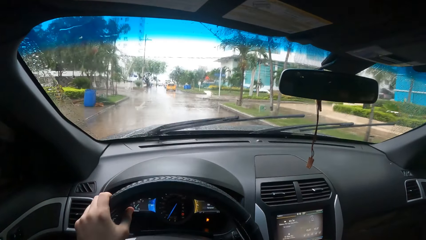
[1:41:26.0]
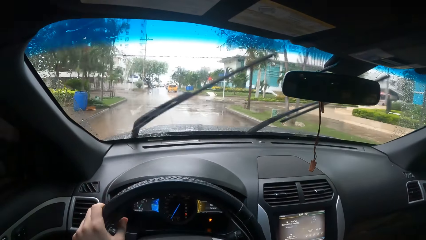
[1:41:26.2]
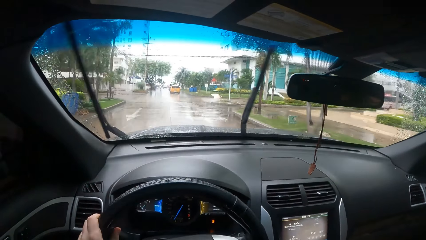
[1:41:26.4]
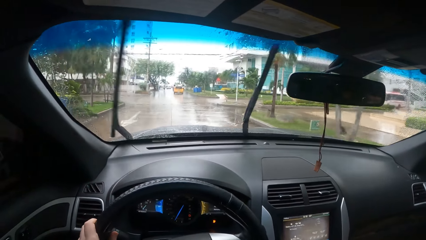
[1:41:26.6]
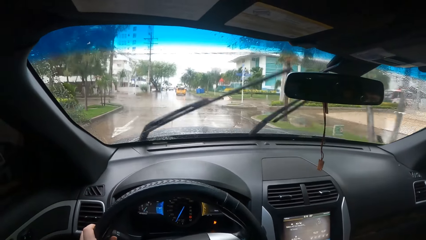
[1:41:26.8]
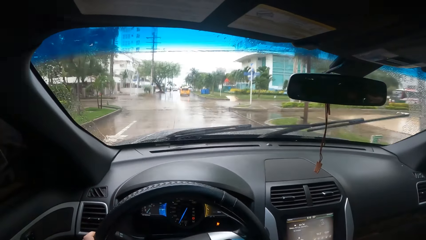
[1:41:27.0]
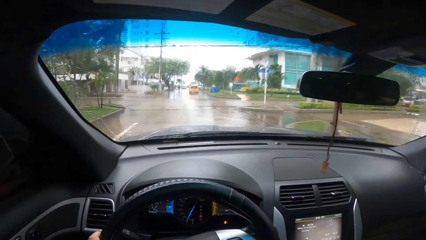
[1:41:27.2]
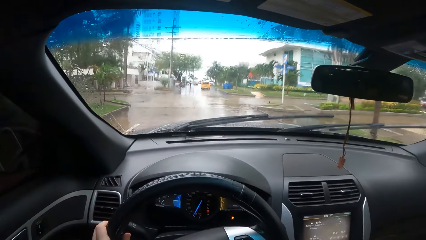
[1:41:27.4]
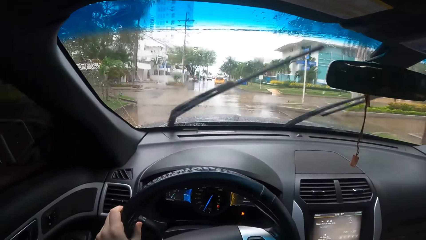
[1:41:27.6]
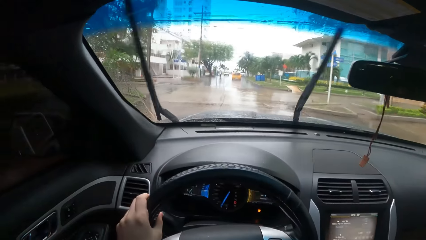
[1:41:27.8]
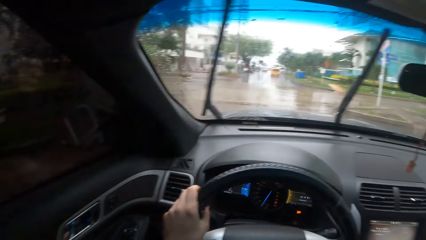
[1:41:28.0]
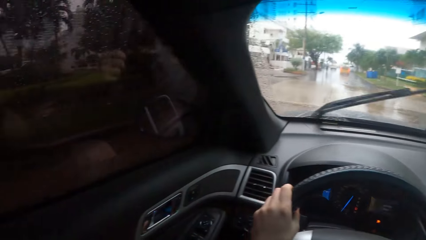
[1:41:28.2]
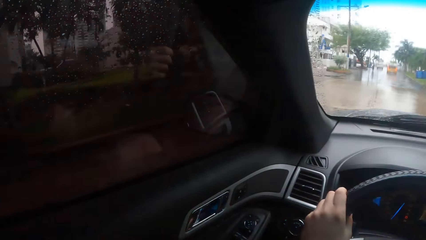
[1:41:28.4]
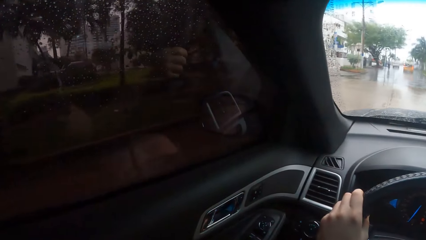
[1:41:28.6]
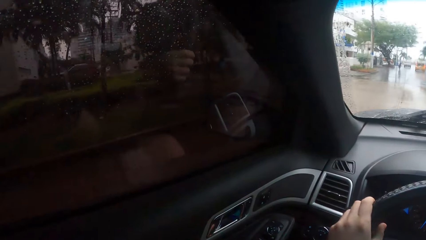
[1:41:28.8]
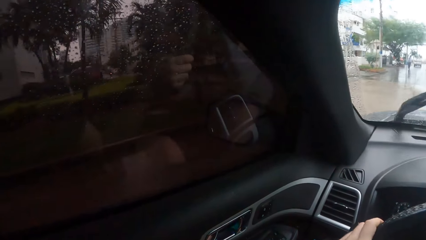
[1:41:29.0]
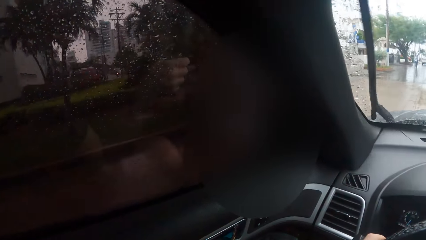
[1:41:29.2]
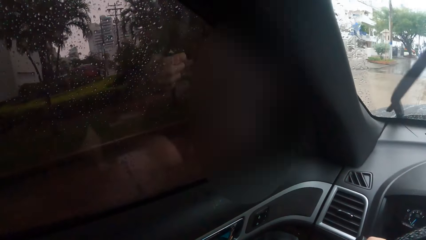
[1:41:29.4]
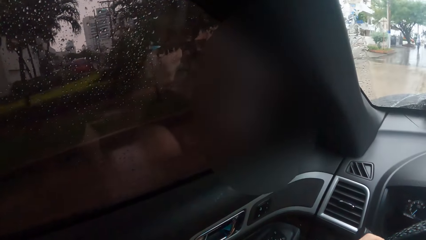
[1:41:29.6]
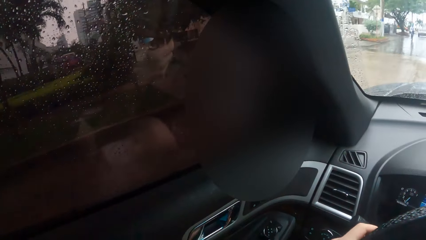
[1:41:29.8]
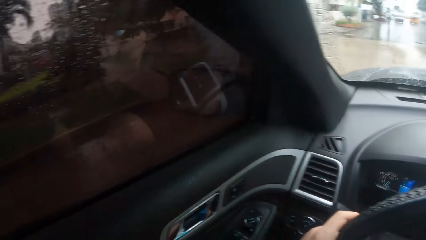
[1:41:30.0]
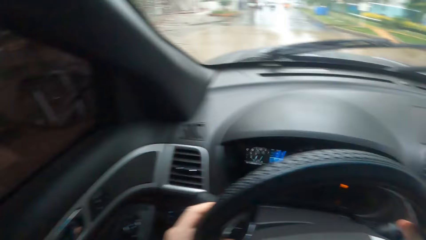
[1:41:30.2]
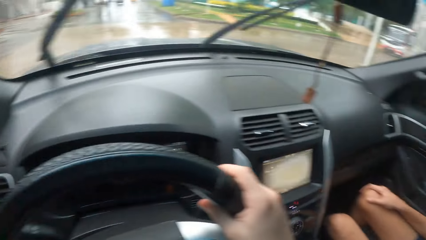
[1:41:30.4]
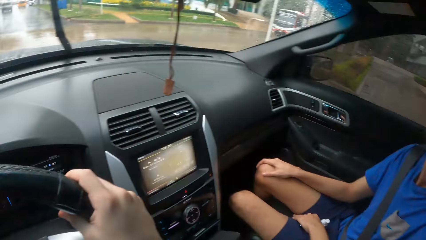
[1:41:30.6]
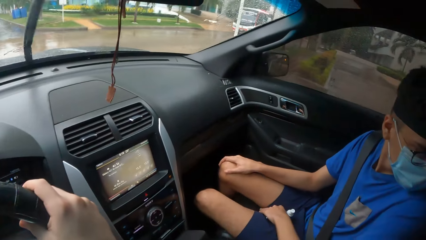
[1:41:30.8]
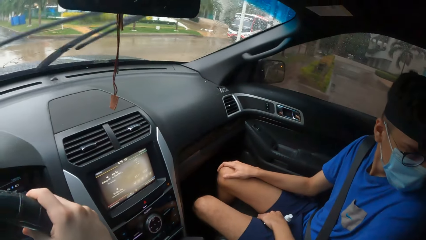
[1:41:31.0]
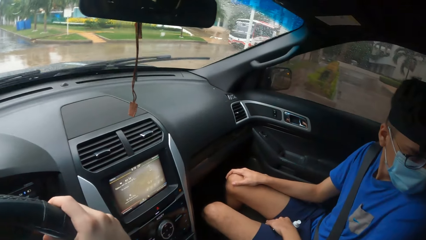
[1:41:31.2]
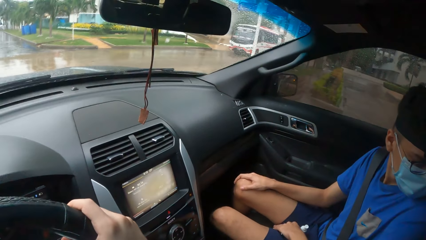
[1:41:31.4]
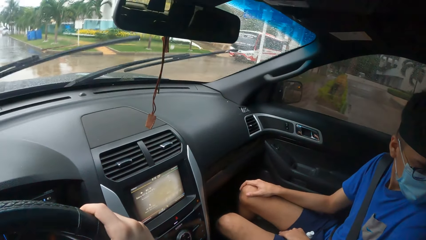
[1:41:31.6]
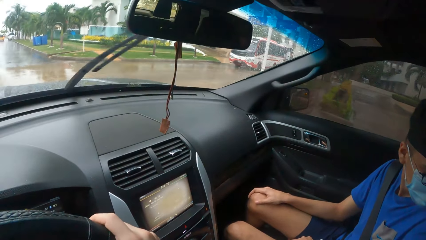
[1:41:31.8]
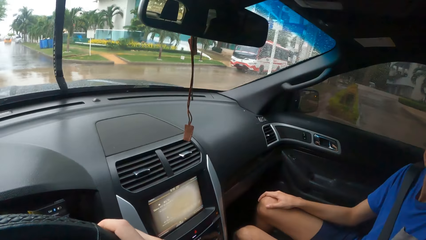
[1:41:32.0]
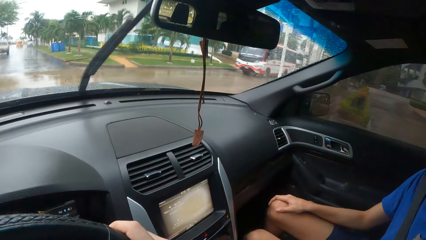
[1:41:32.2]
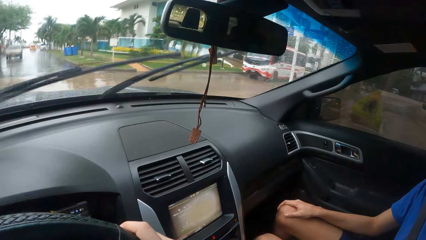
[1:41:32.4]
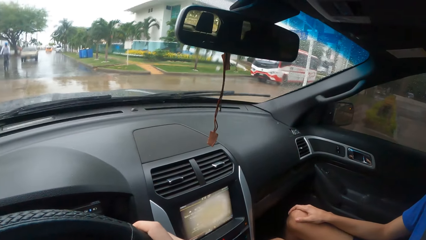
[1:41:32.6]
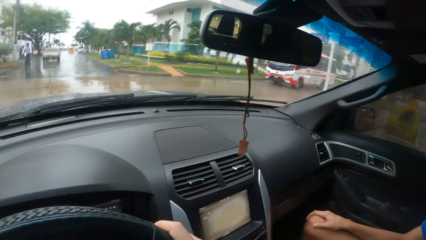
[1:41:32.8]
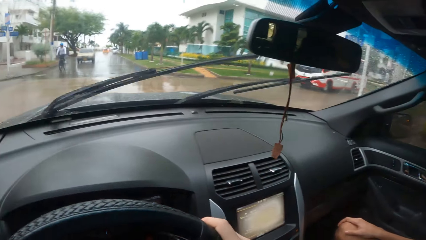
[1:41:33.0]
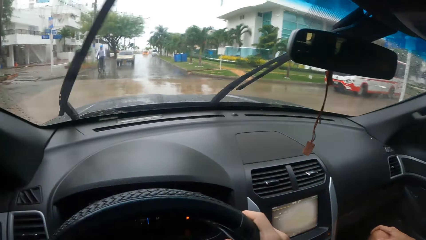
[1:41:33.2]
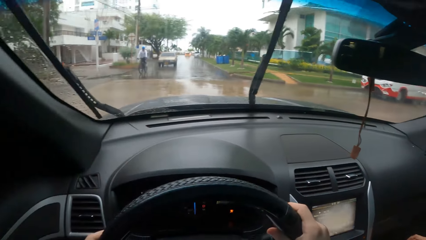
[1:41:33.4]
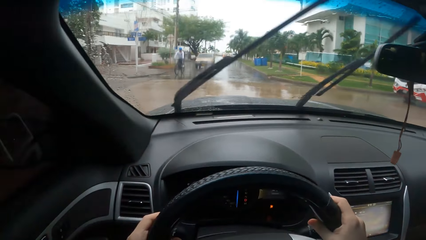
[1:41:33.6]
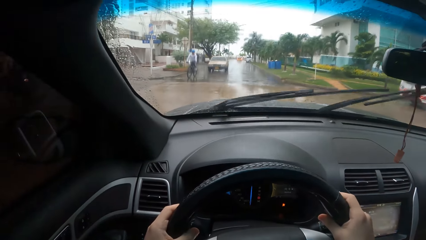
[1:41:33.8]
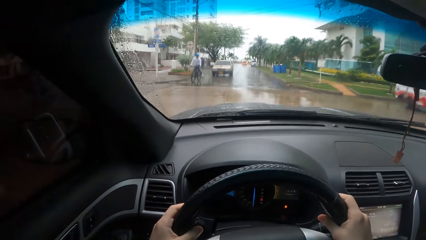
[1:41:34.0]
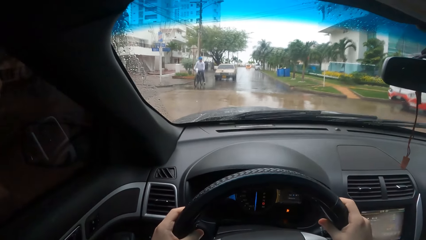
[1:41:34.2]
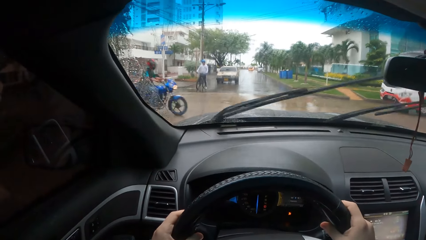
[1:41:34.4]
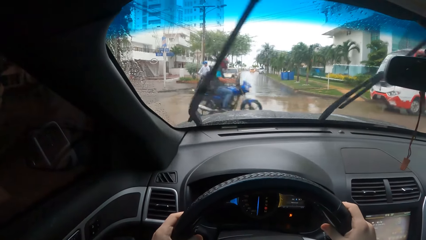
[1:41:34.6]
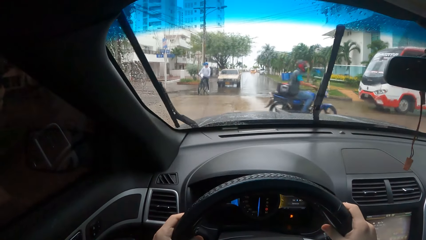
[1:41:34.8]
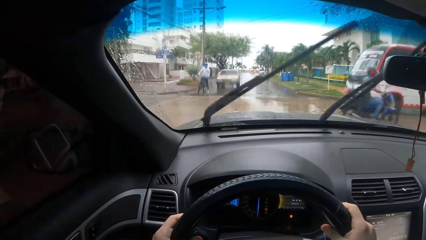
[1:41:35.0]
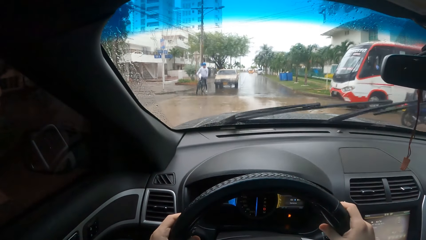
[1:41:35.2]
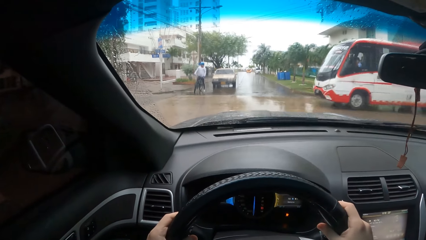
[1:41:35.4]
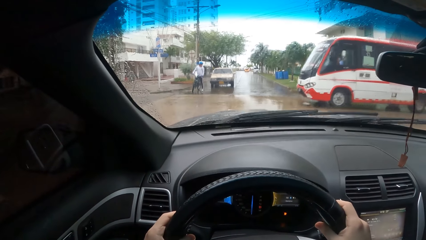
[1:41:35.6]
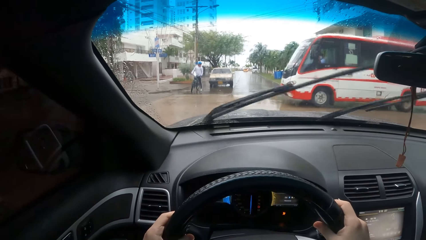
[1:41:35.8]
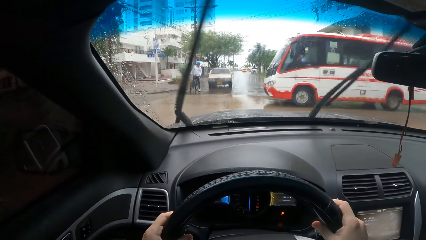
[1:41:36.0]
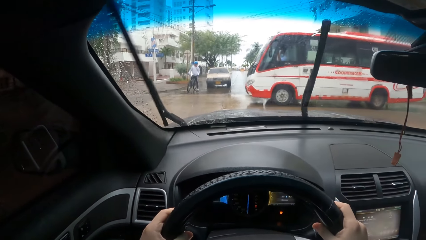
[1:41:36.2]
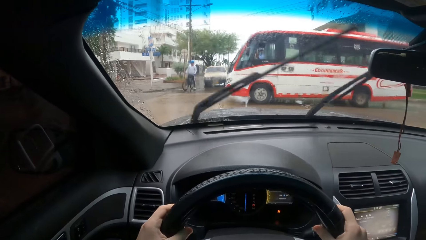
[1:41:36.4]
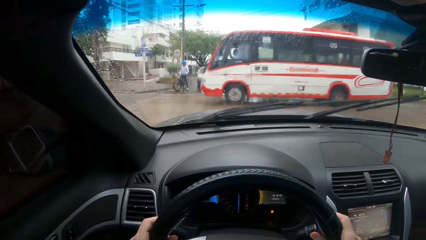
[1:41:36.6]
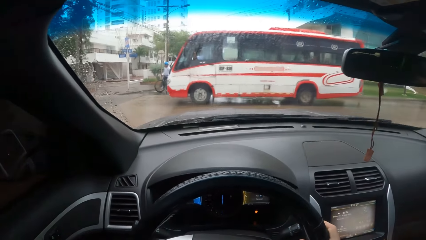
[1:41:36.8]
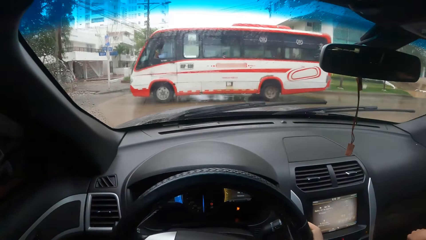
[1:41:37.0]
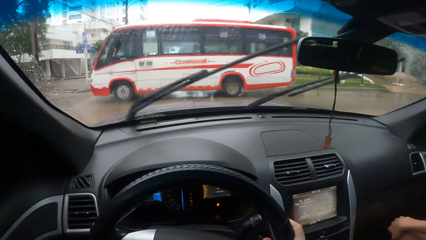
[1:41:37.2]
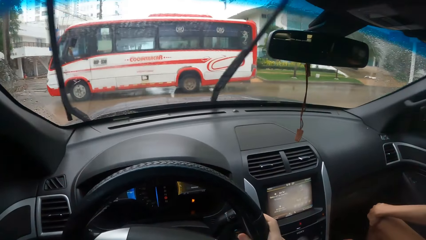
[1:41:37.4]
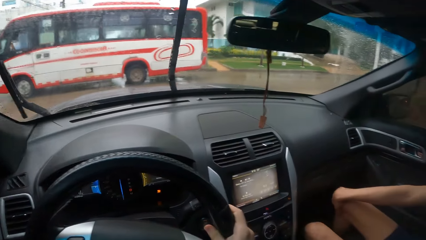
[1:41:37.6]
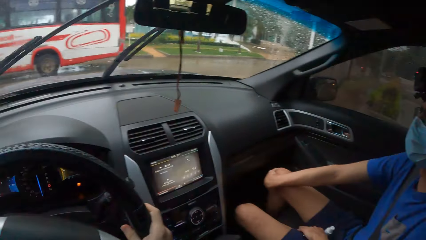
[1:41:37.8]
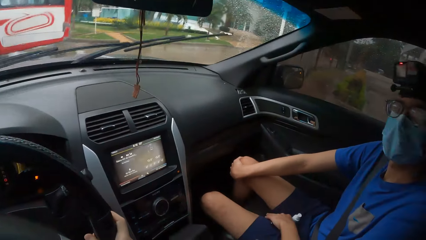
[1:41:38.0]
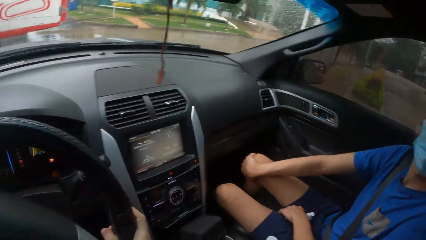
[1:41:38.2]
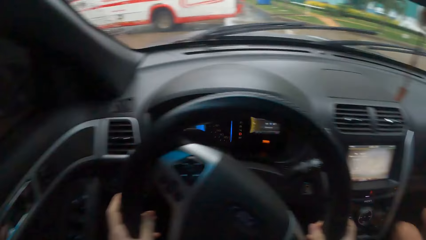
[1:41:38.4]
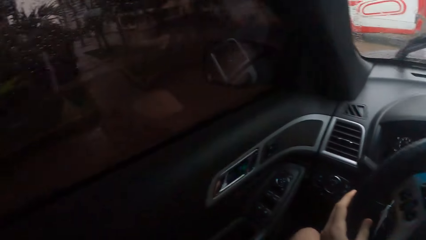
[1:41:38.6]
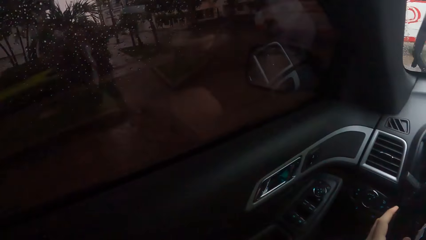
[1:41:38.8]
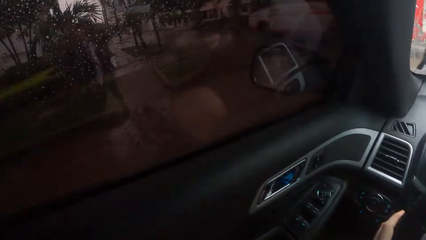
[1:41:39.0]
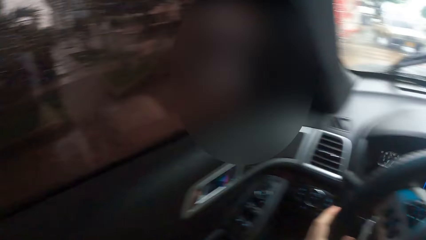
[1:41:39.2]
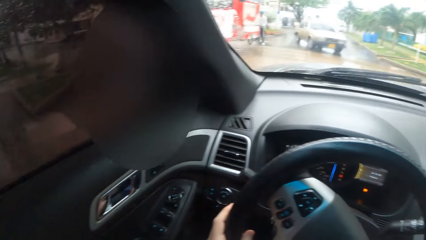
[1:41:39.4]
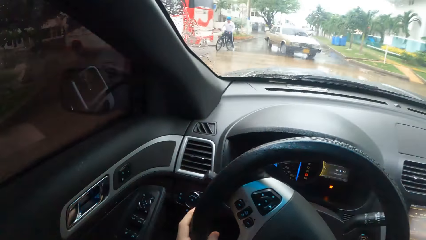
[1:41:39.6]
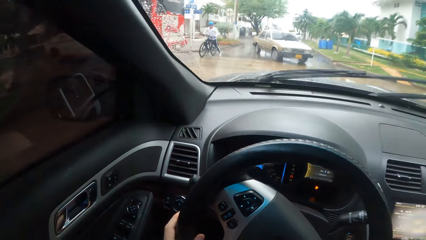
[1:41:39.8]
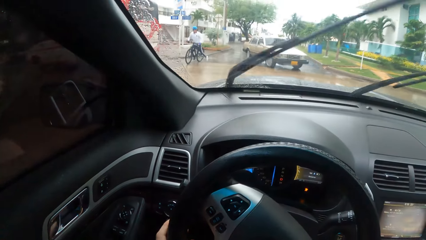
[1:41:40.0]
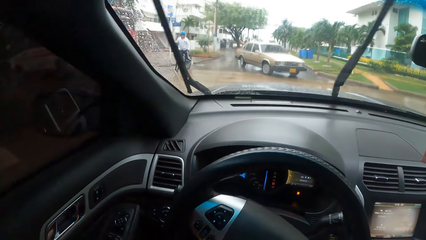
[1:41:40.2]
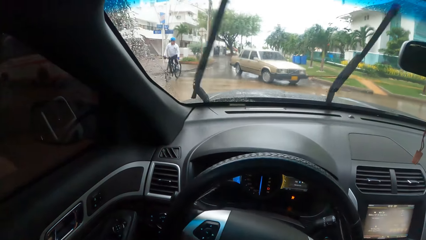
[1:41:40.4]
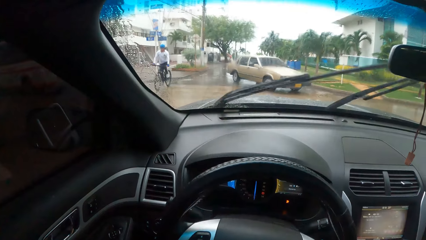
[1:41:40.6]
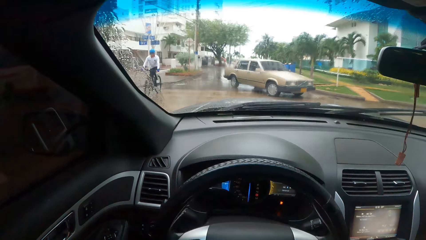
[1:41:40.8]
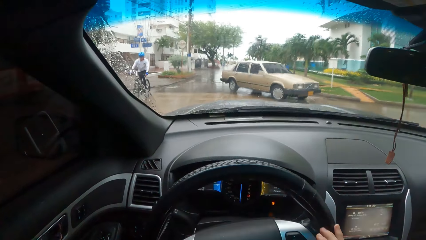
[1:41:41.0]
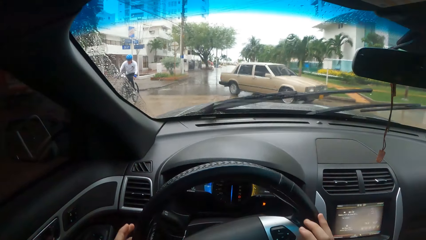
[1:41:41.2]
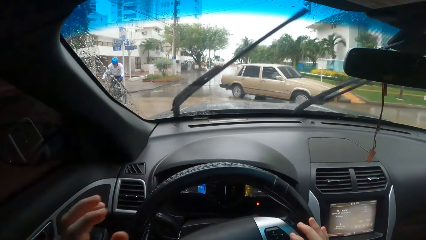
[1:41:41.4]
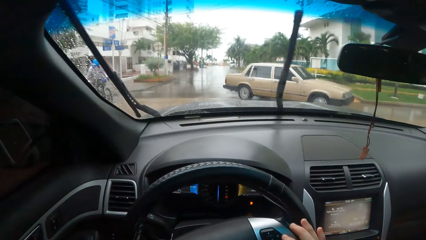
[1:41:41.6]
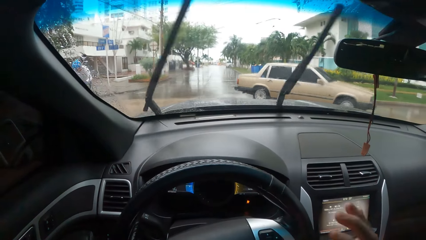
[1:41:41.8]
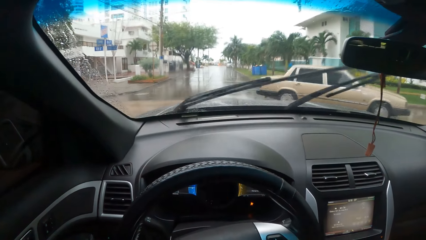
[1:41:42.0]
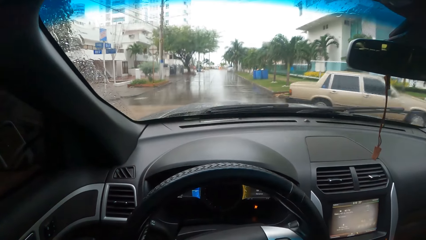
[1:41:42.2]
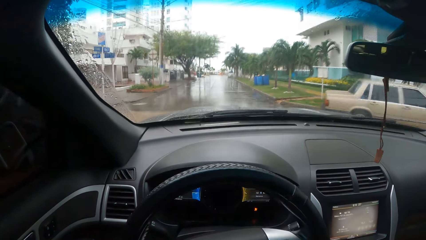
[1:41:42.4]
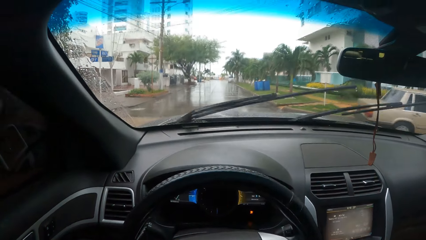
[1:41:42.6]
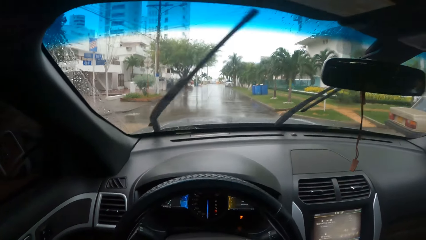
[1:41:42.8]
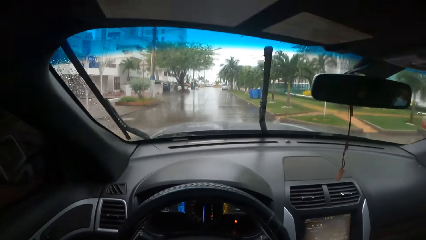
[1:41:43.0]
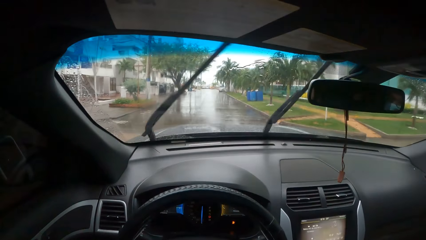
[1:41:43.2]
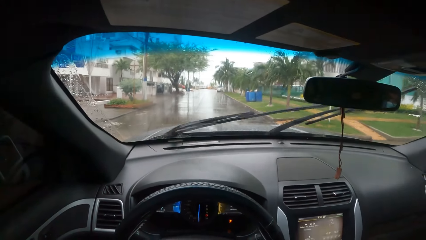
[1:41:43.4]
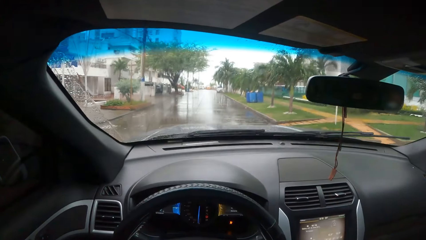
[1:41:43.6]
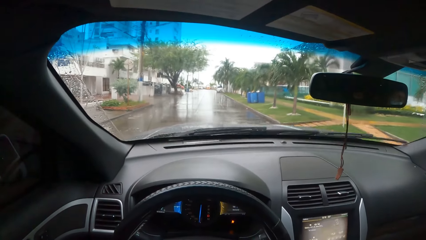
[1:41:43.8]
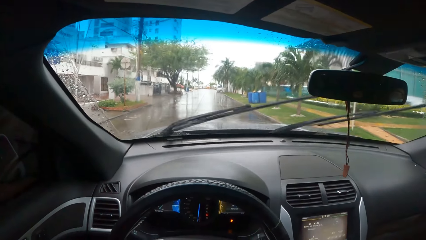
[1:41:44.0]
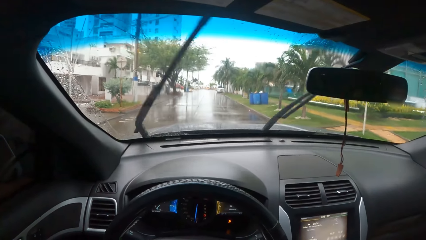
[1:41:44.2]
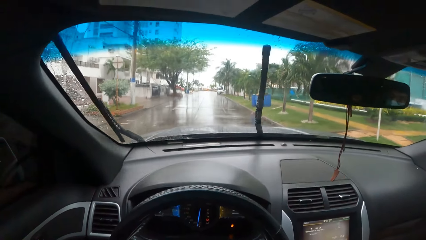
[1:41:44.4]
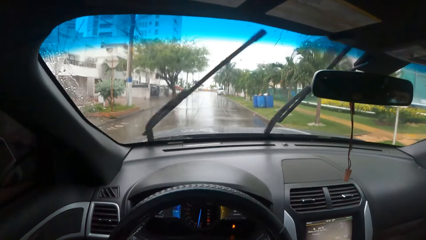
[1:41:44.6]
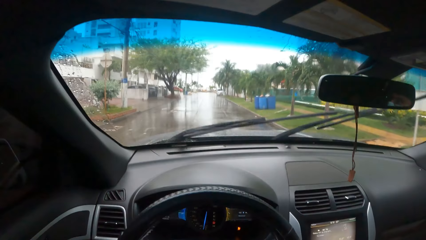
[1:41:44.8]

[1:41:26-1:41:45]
The camera wearer drives the car on the road. They look outside through the window. They stop the car. They look at a person. They look at the bus on the road. They look at the person. They look outside through the window. They look at the car on the road. They drive the car on the road.
